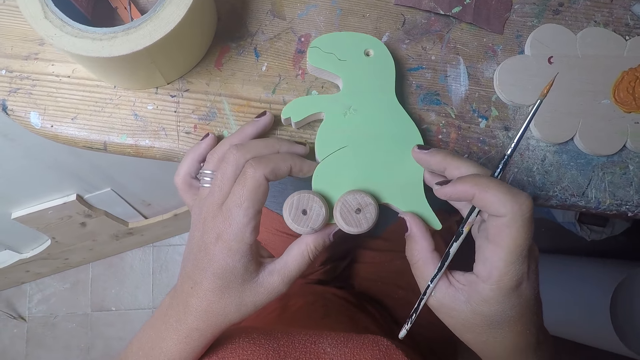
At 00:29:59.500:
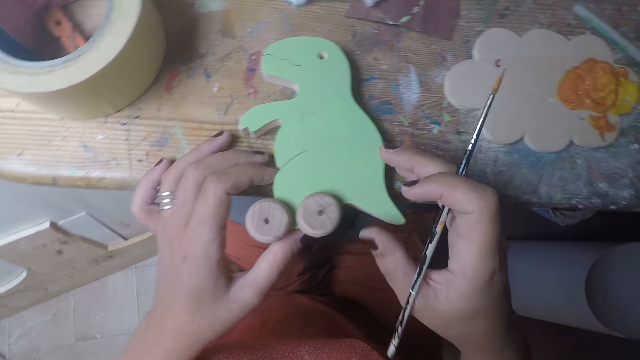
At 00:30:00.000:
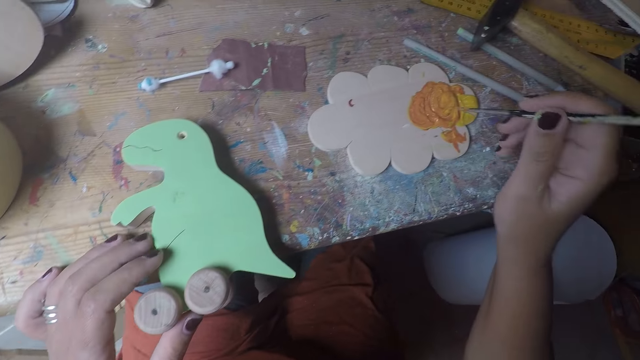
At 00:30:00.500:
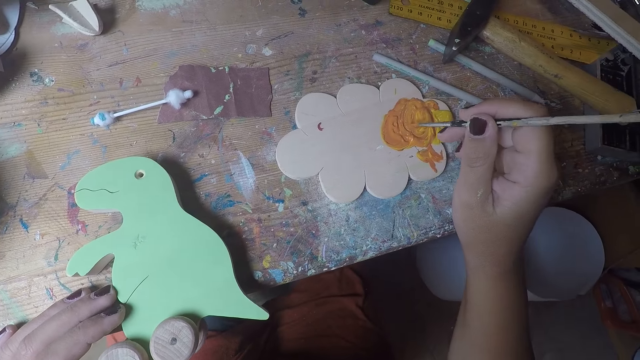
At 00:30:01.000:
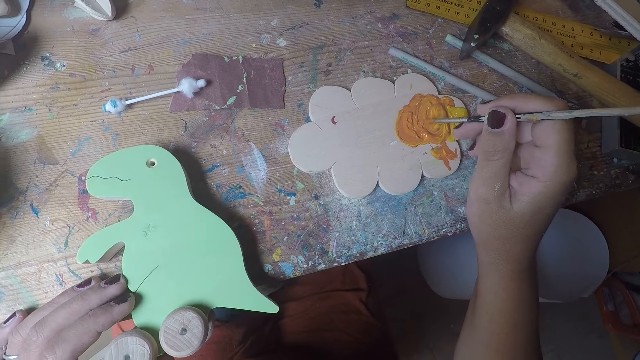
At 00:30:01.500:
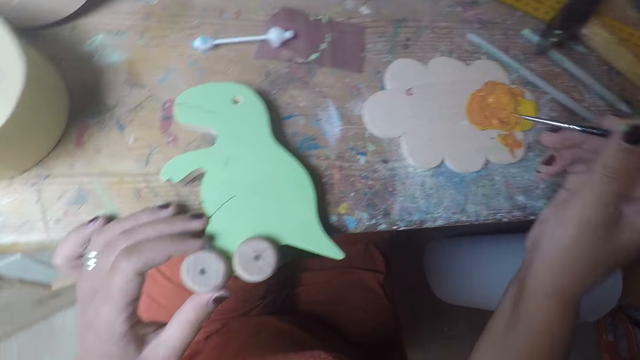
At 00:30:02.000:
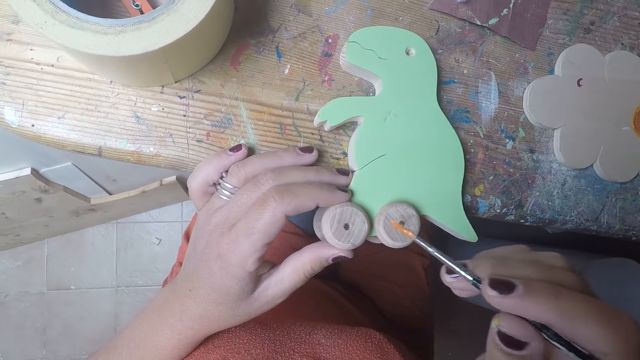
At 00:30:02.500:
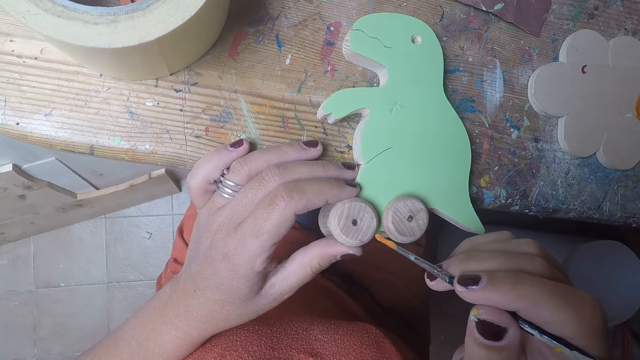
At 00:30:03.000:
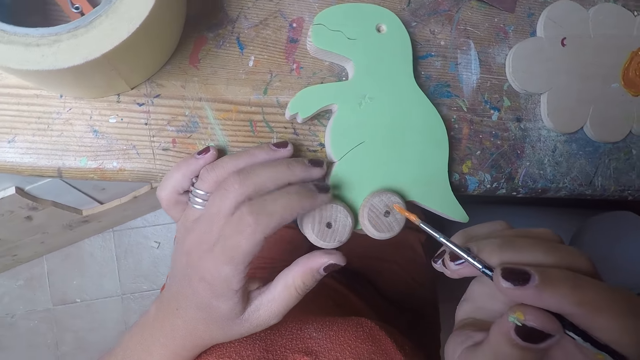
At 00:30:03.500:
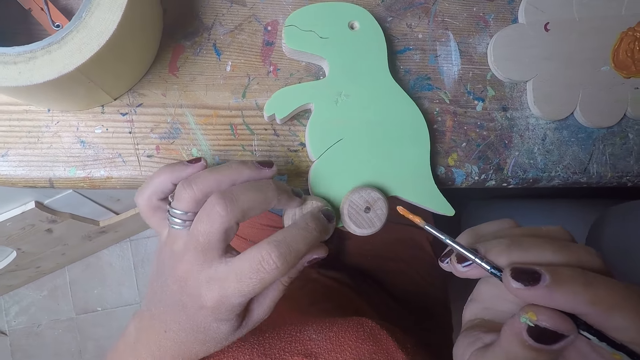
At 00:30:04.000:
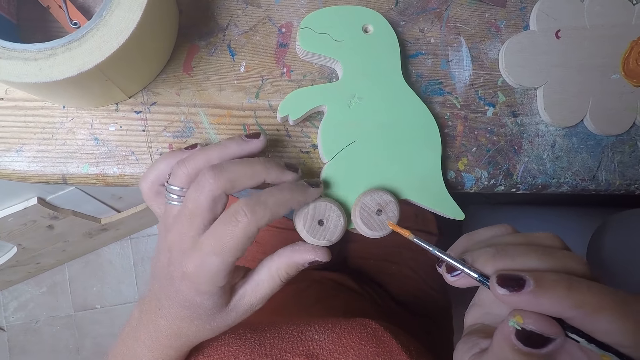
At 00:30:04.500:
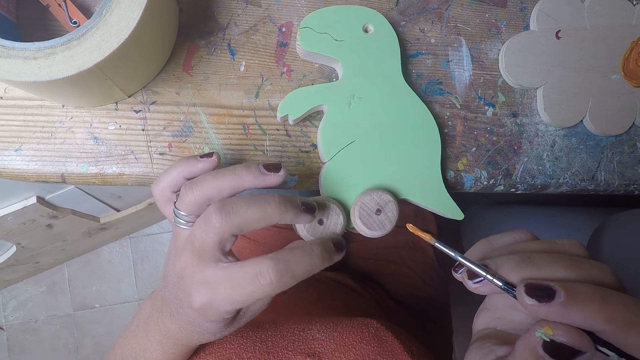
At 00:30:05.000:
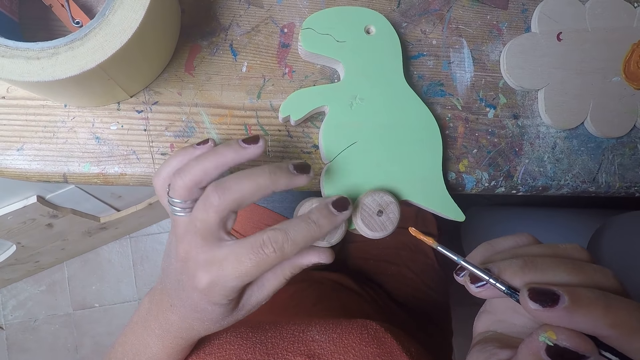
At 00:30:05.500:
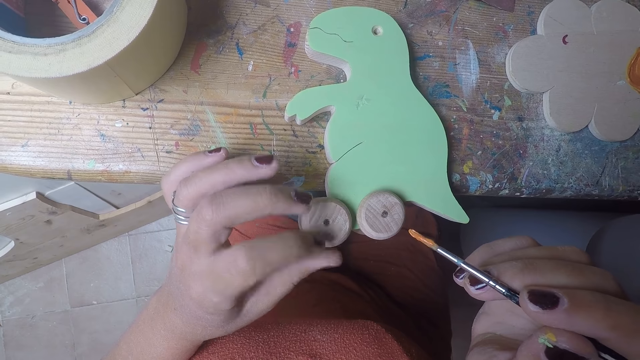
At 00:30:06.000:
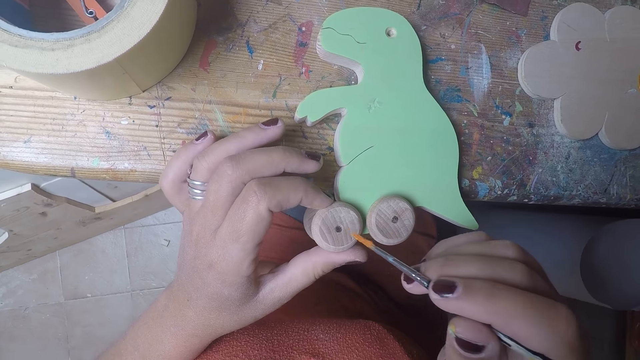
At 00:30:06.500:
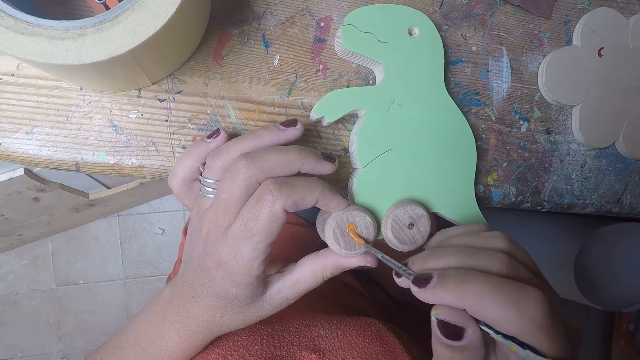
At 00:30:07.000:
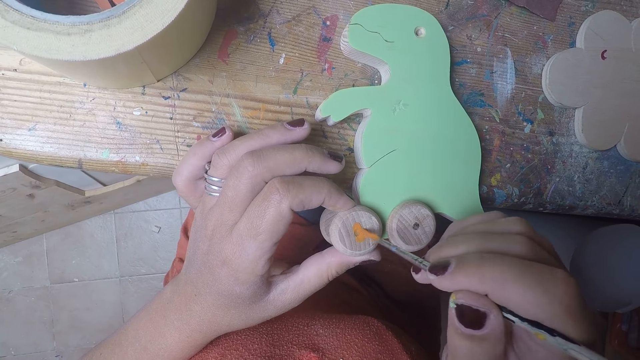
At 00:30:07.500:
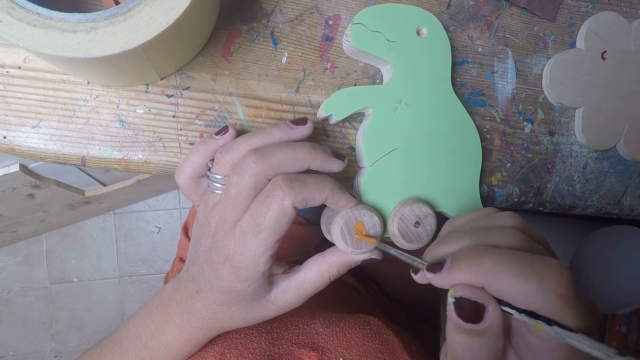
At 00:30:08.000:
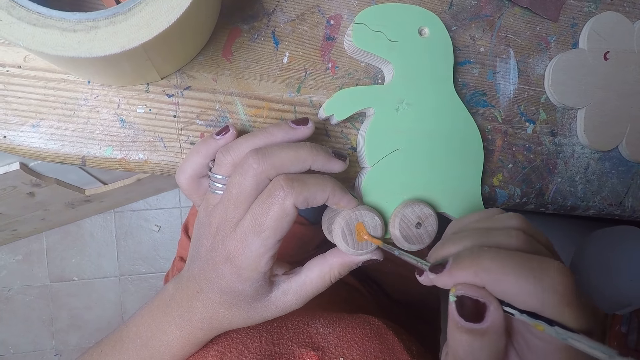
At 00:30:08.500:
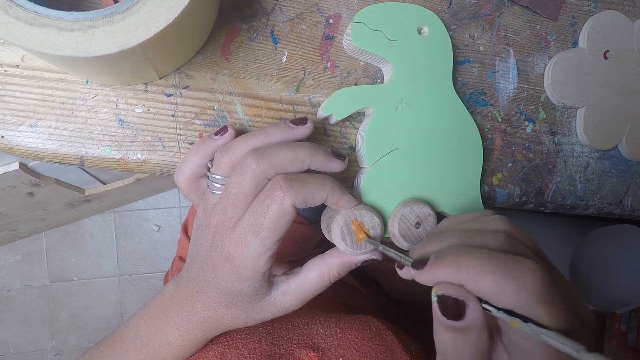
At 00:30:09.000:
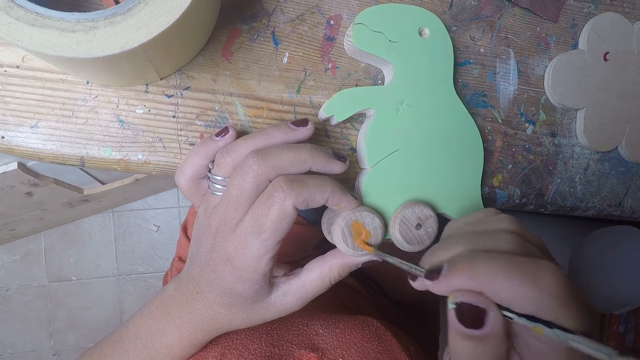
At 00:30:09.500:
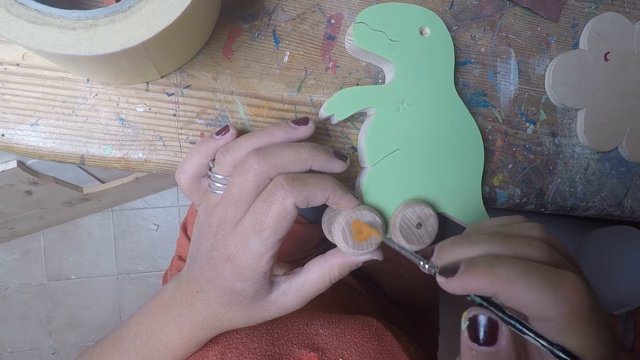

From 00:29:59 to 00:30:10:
The camera wearer places the wood-shaped dinosaur in both hands on the table. She takes paint with the brush in her right hand on the wood of paint on the table. She removes the brush from the paint. She holds the round wood on the wood-shaped dinosaur with her left hand. She cleans the round wood on the wood-shaped dinosaur with her left finger. She paints the round wood on the wood-shaped dinosaur with the brush in her right hand.

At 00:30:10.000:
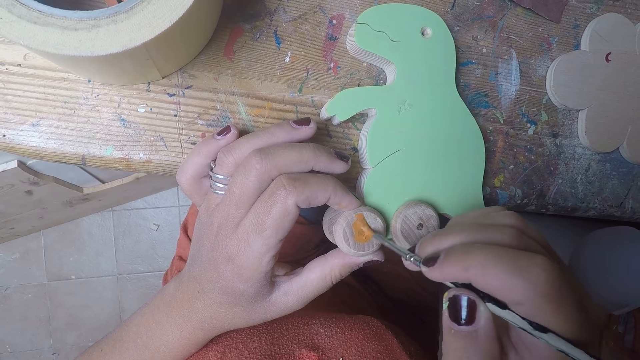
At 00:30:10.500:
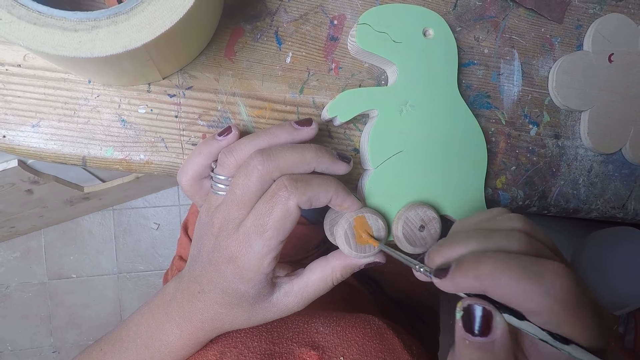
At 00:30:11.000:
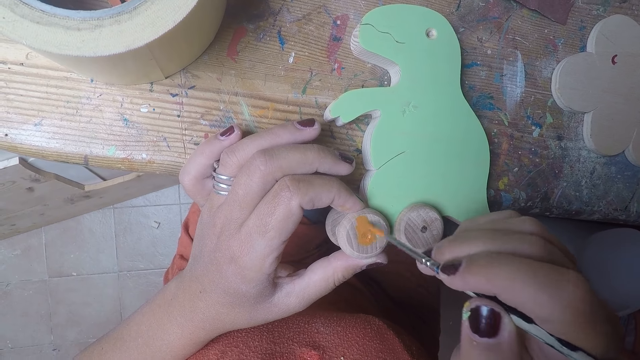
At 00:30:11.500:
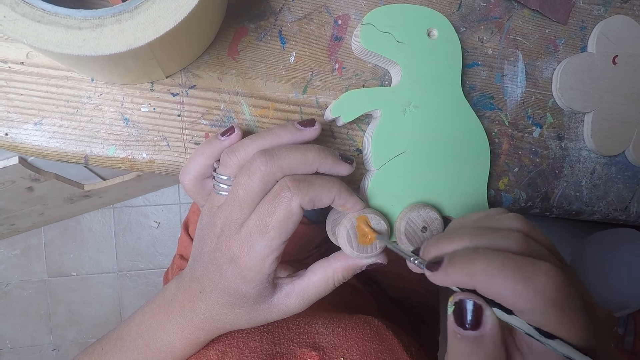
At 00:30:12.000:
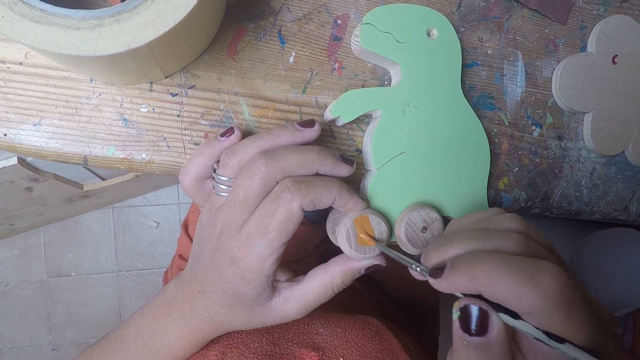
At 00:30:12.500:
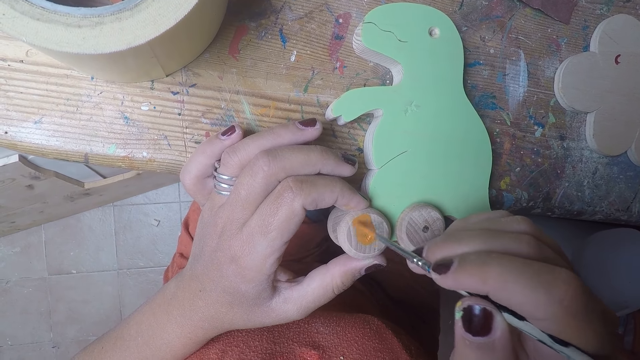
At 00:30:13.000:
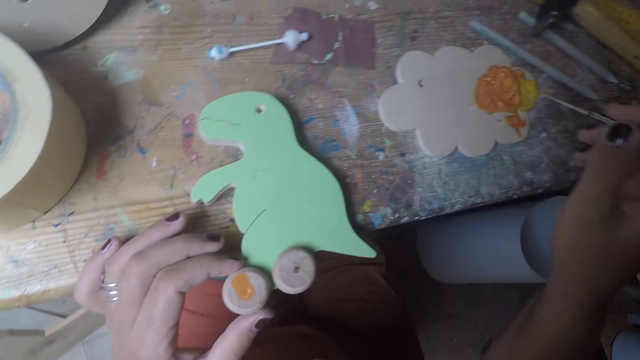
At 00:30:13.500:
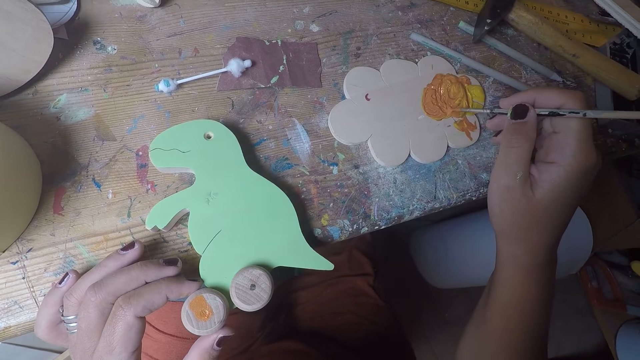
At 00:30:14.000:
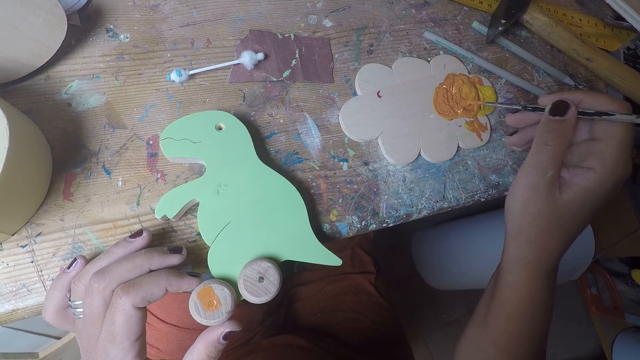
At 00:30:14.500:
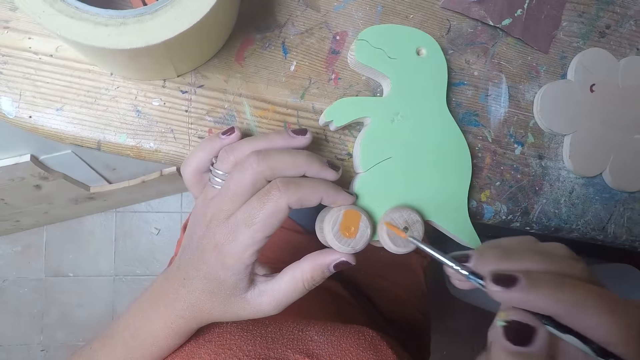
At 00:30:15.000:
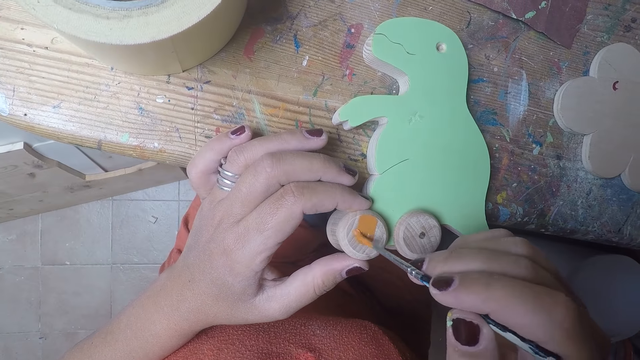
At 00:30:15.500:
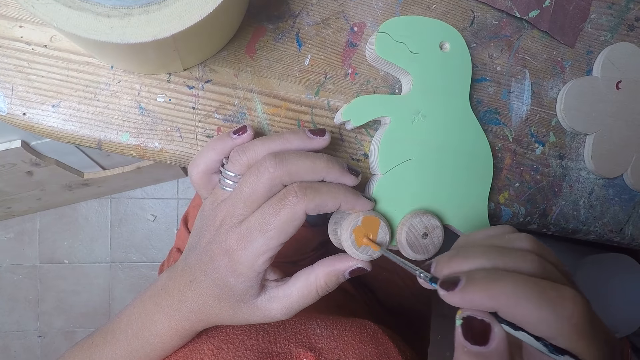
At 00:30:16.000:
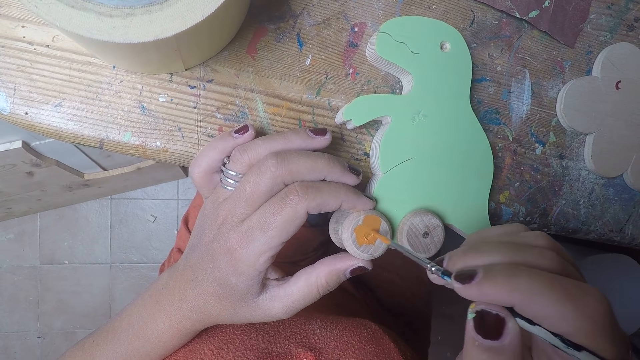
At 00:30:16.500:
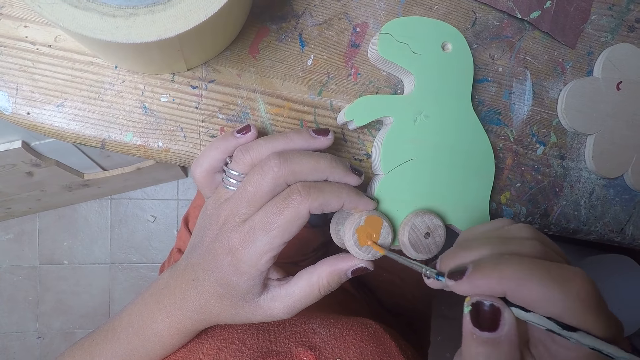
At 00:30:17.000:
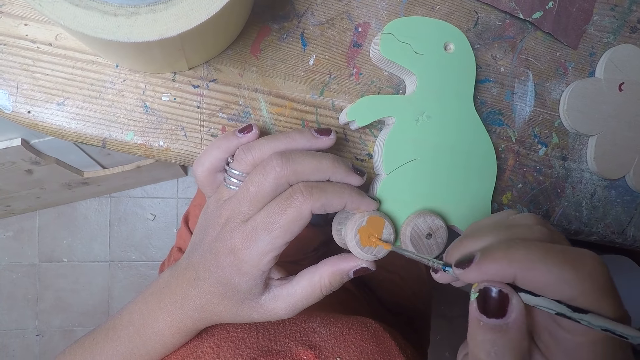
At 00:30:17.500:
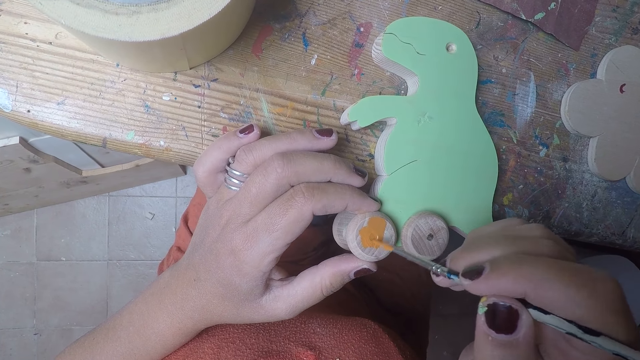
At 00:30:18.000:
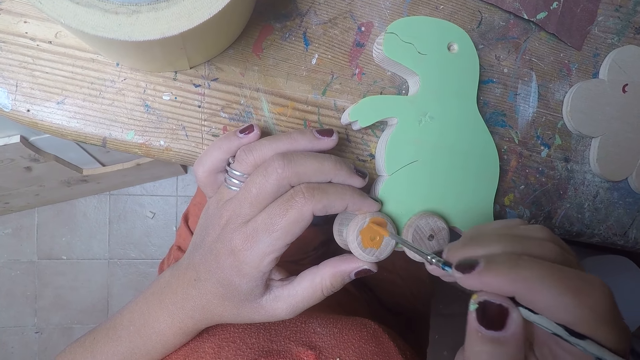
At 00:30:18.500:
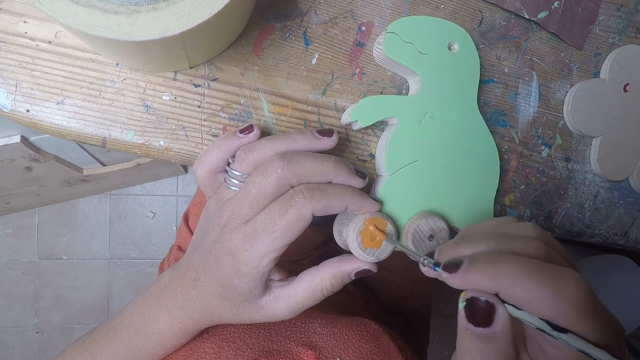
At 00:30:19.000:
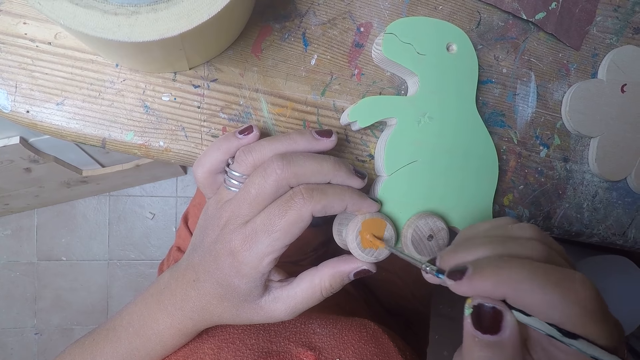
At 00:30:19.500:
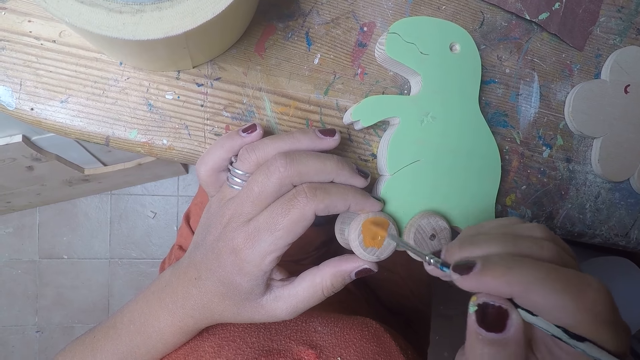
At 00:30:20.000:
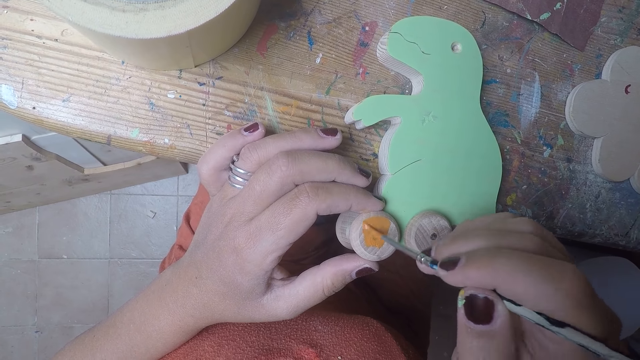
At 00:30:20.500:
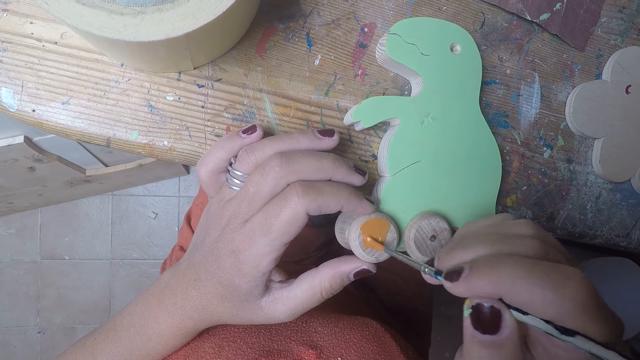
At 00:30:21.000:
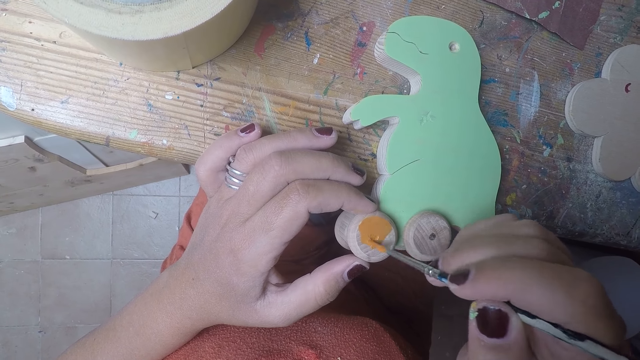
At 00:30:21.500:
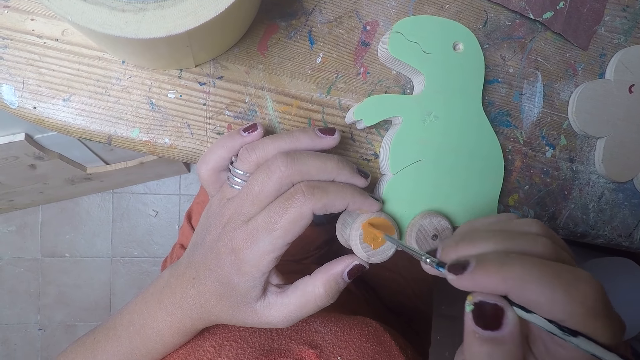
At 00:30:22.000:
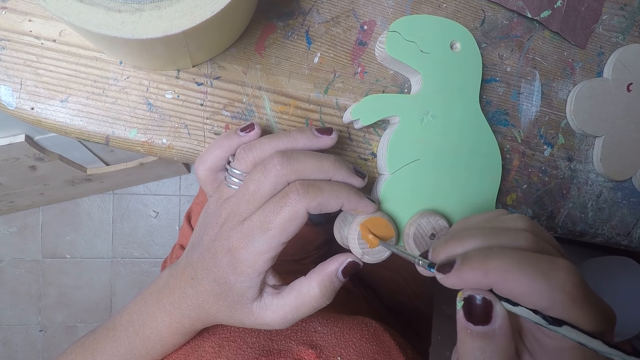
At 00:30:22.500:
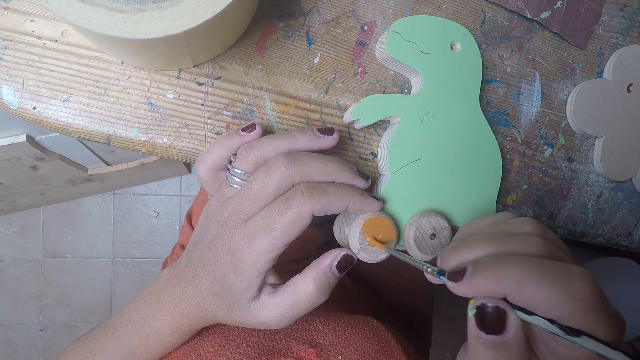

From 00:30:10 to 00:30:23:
The camera wearer removes the brush from the wheel. She takes paint with the brush in her right hand on the wood of paint on the table. She removes the brush from the paint. She paints the round wood on the wood-shaped dinosaur with the brush in her right hand. She rolls the round wood on the wood-shaped dinosaur with her left hand.
